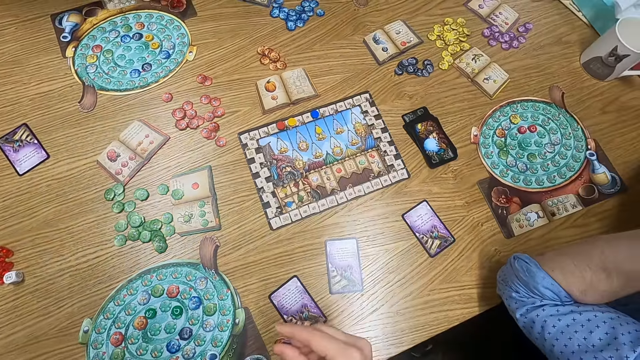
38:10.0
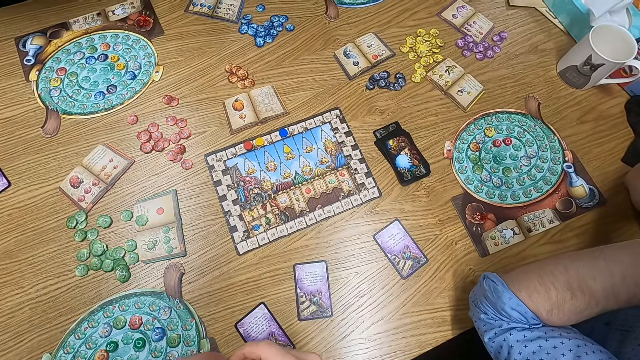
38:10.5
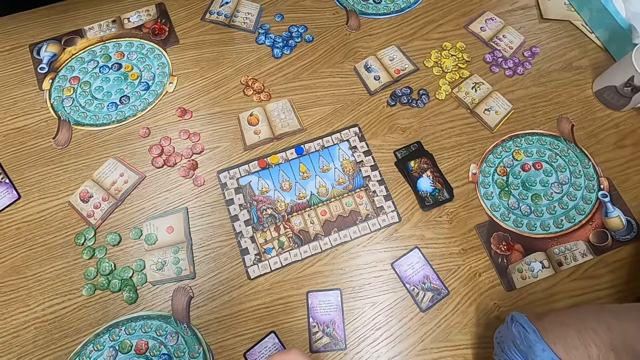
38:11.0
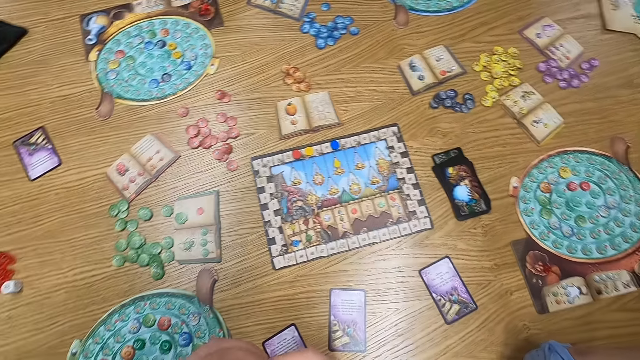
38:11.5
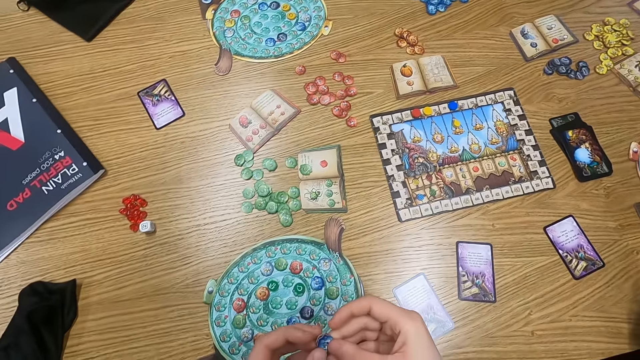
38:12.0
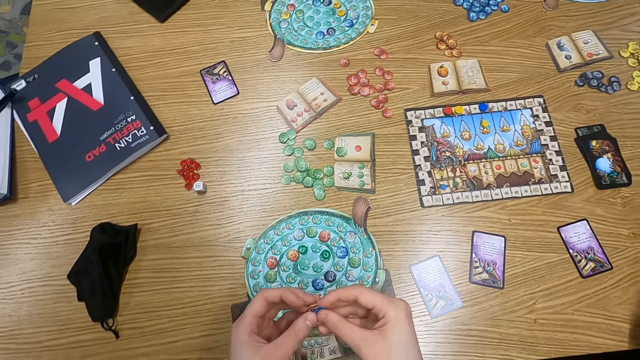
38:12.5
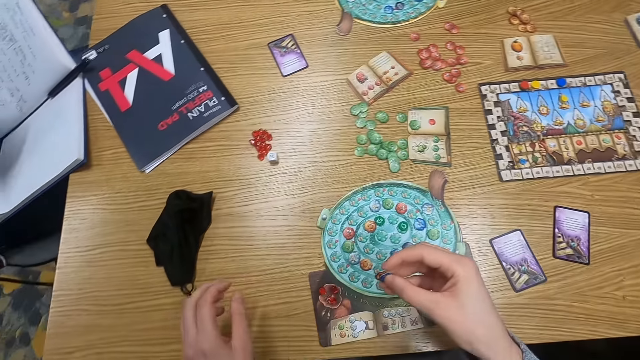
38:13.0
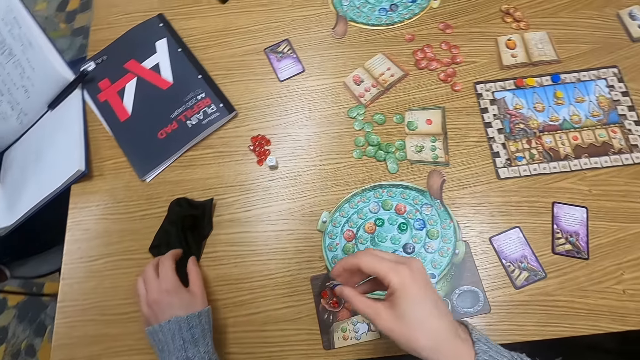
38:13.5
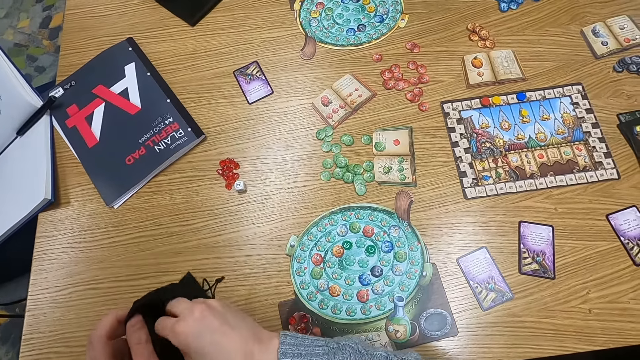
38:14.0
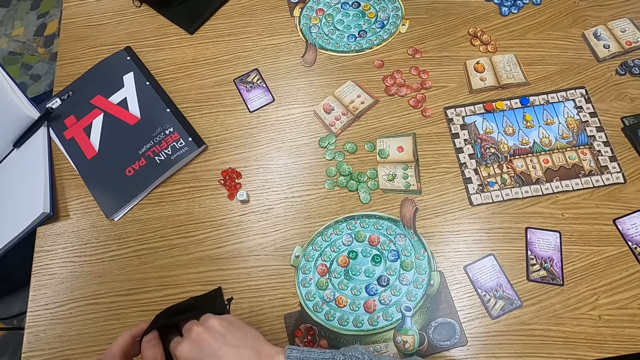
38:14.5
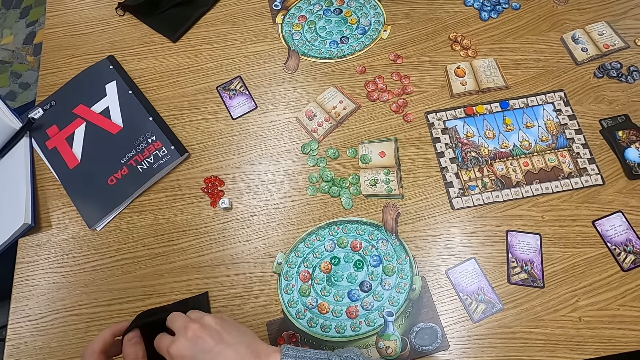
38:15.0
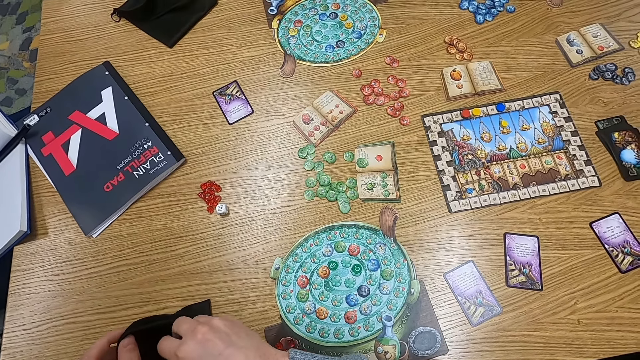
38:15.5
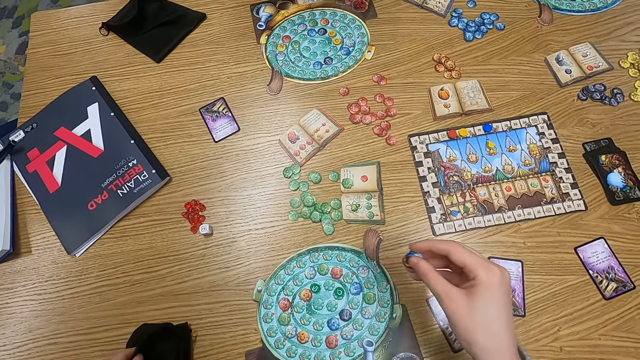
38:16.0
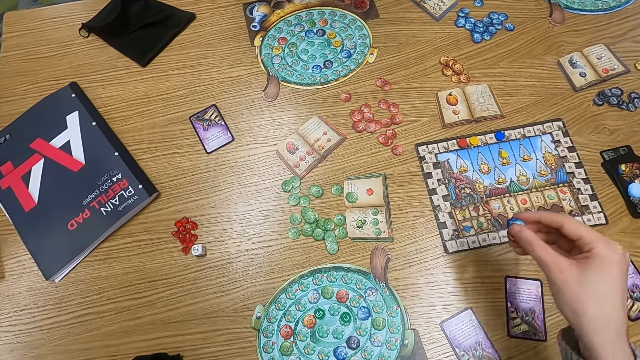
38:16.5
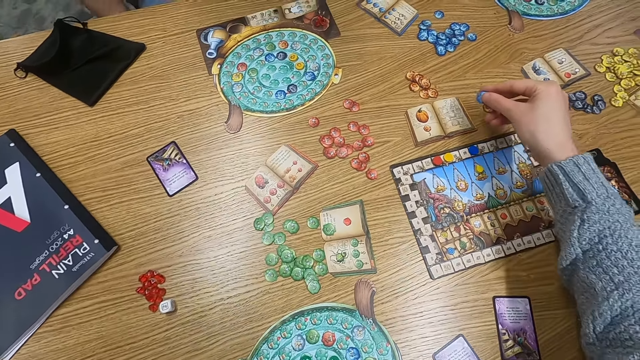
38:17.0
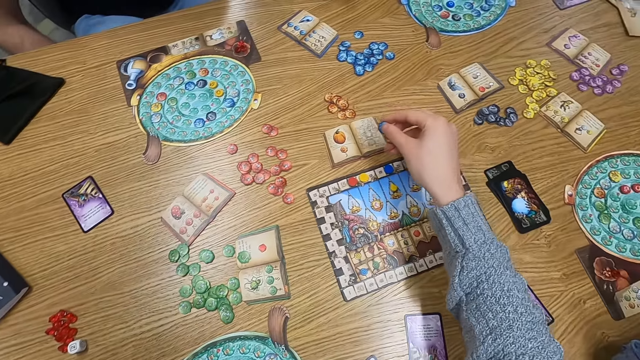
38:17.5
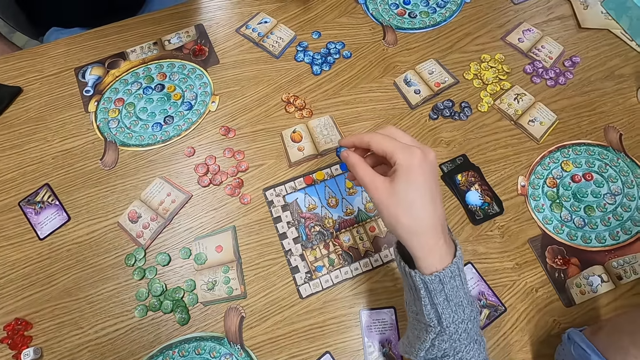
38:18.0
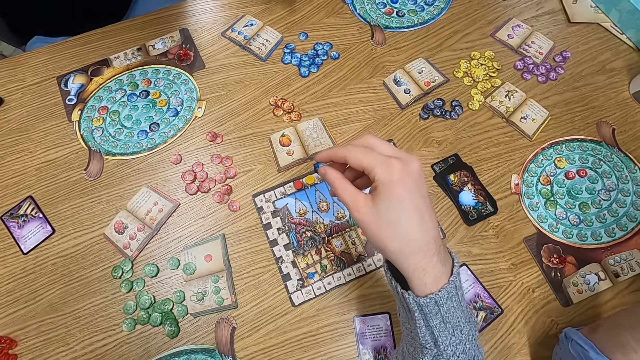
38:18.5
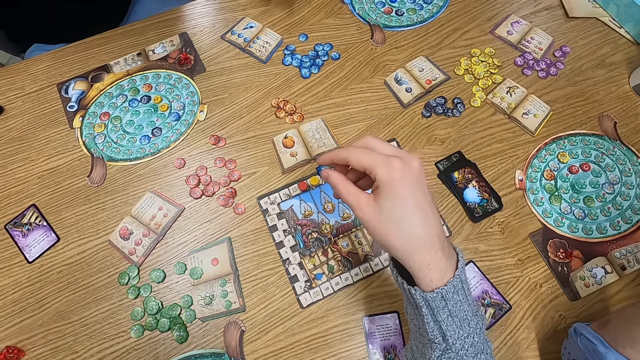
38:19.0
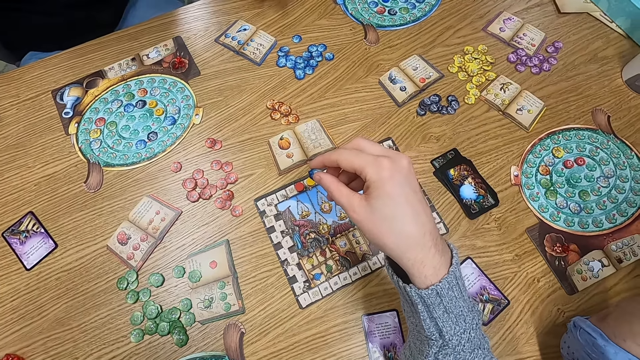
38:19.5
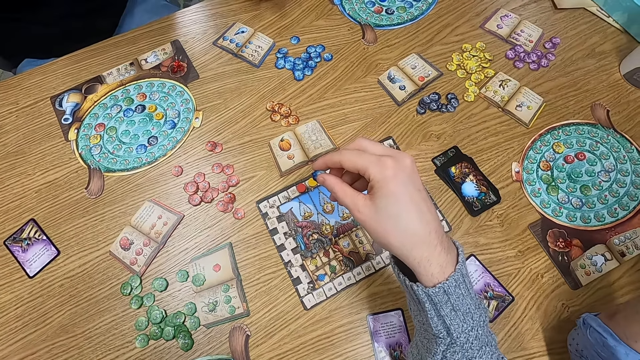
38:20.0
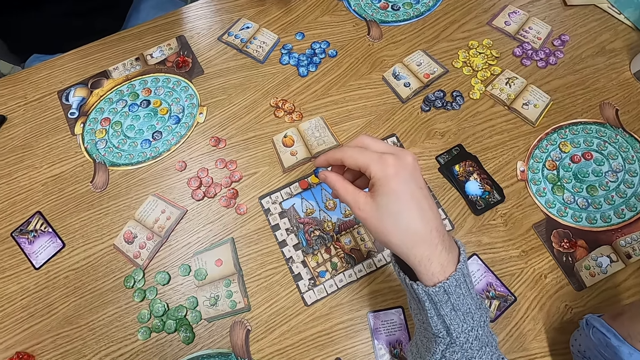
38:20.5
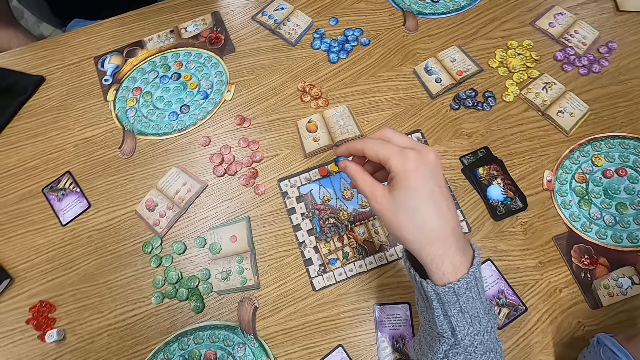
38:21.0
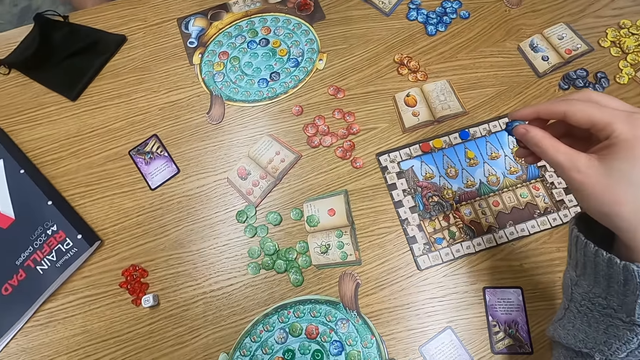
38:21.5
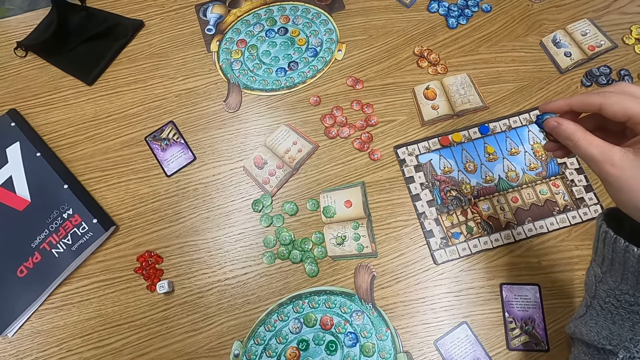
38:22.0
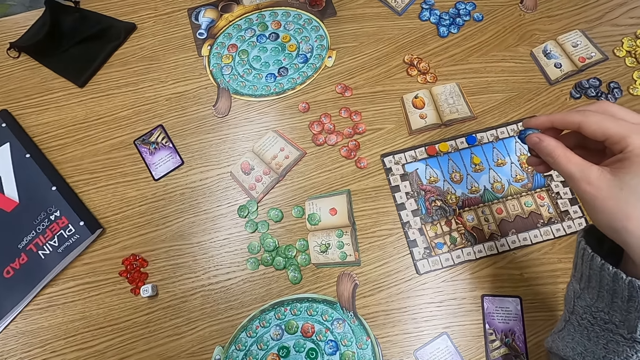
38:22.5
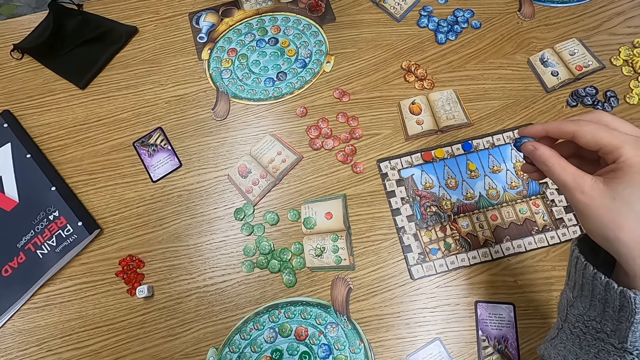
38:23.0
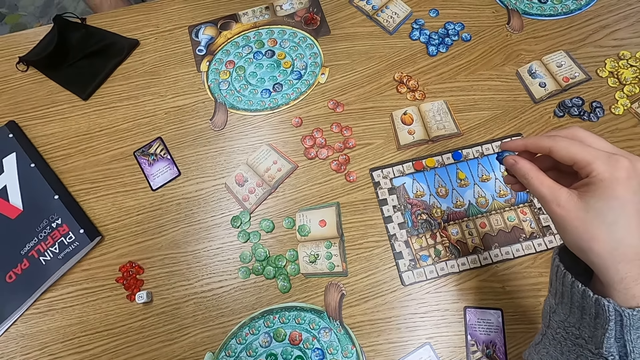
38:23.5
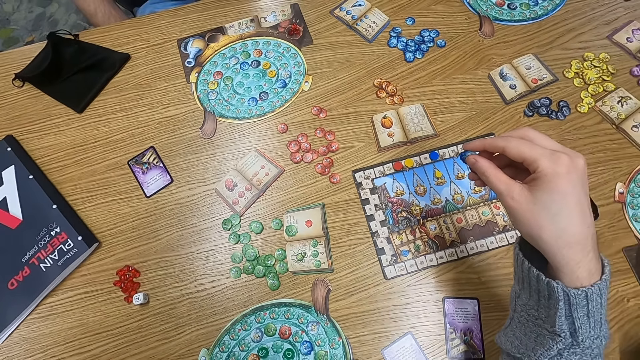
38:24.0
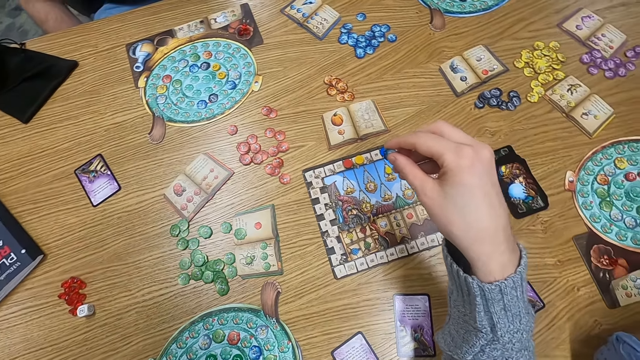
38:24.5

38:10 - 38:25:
The camera wearer holds a point token. They put the point token in a cloth bag. They hold the point token. They turn to the side.

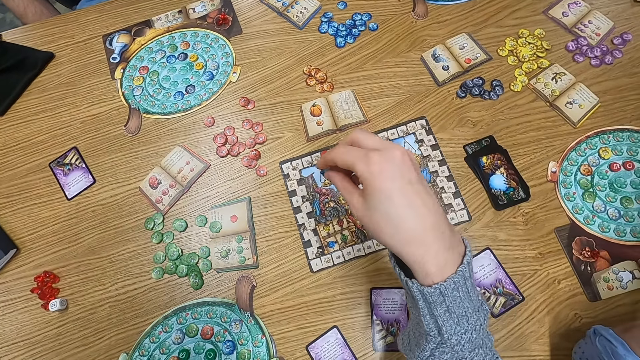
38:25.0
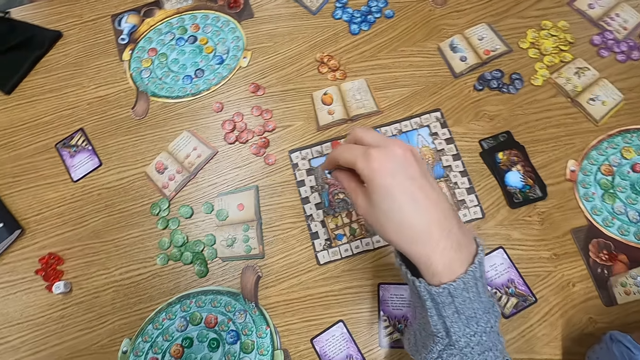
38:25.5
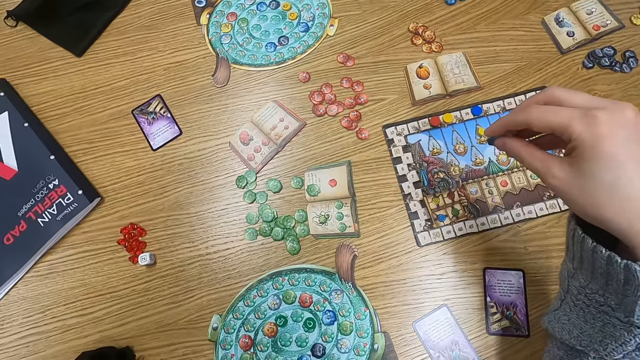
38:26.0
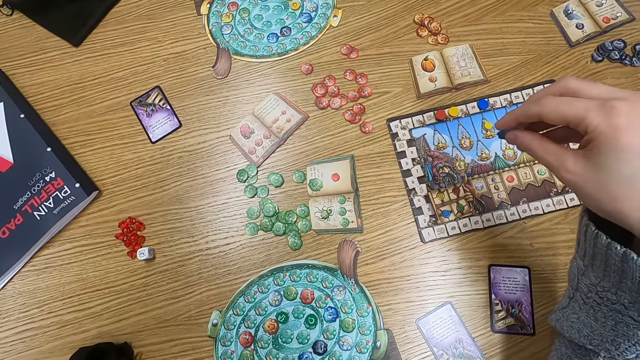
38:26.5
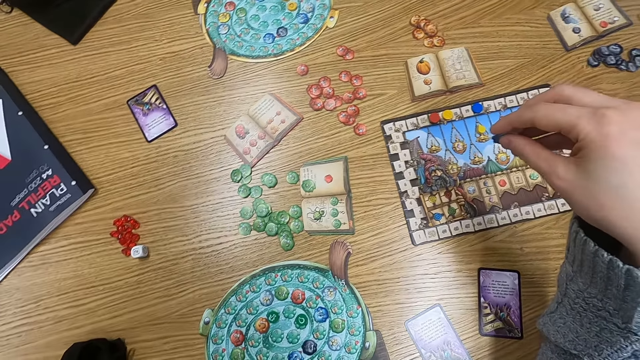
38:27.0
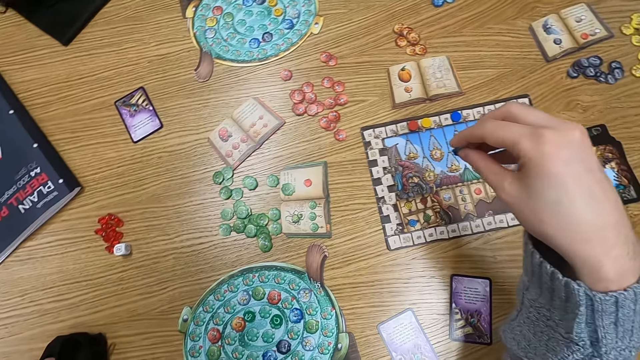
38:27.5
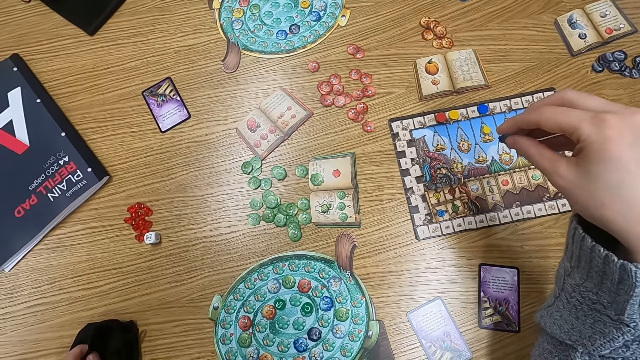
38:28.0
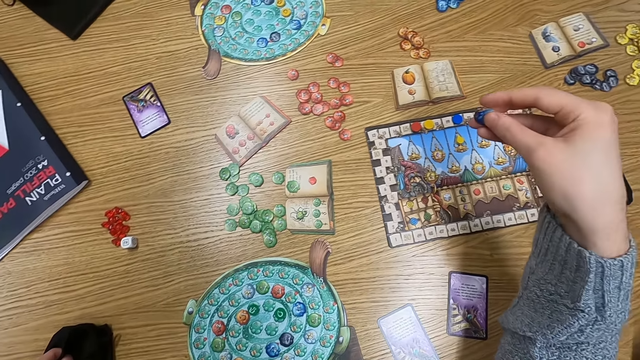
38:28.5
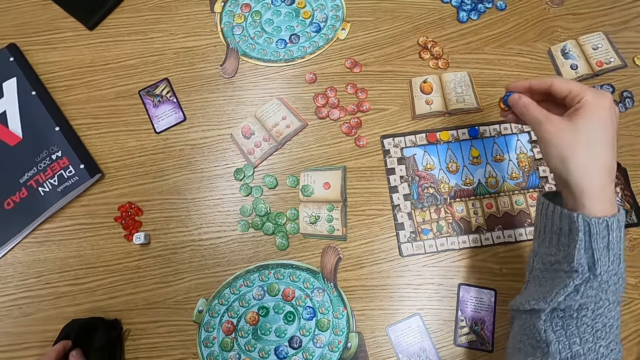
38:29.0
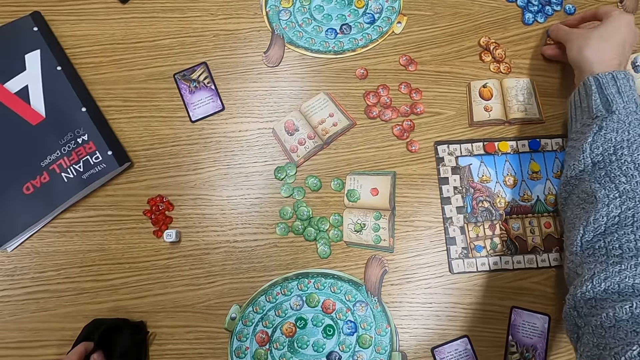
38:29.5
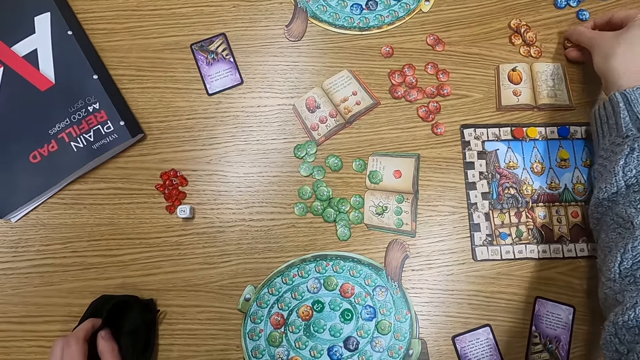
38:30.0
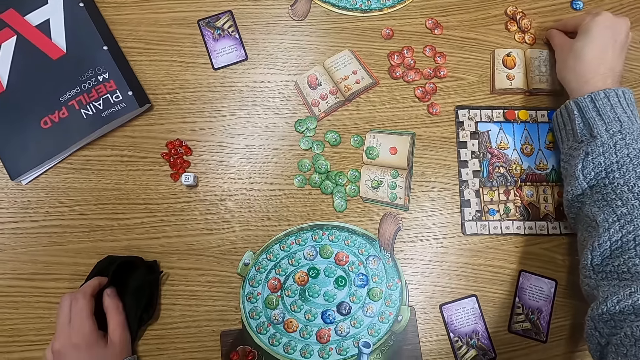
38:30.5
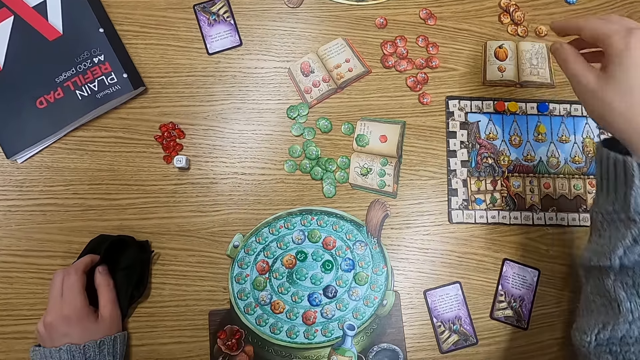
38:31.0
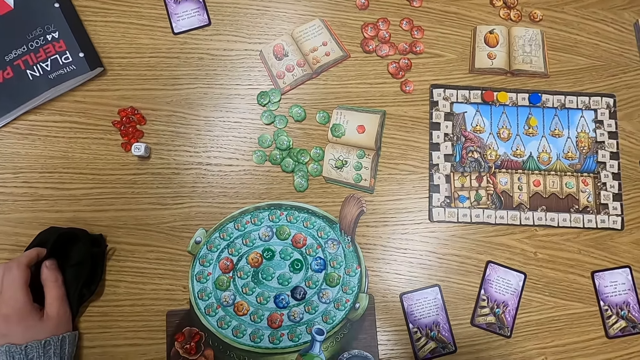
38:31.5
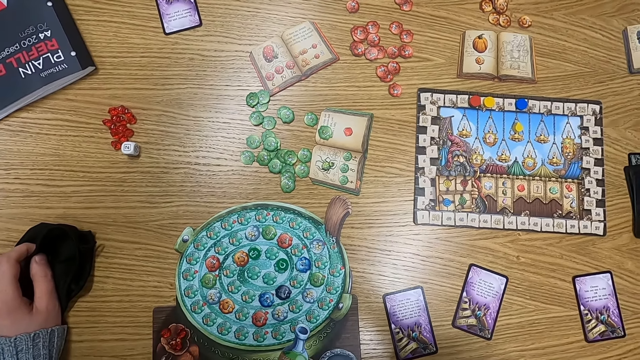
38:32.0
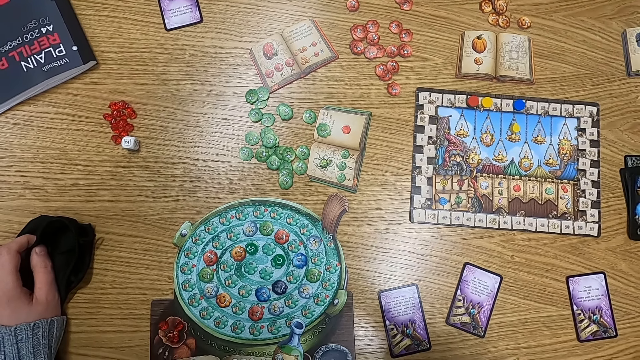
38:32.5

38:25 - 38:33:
The camera wearer puts a point token or counter on the table. They put the counter on the table again.
